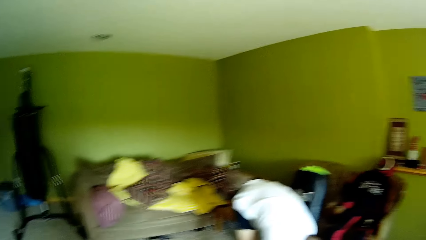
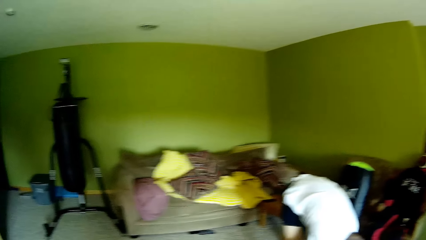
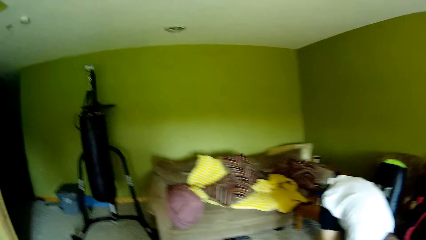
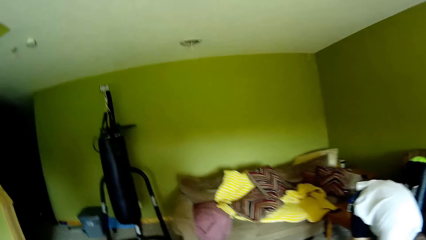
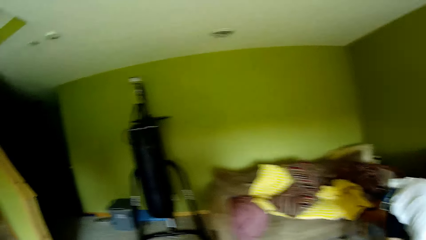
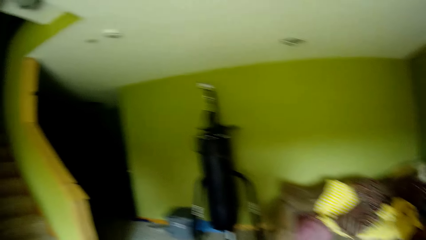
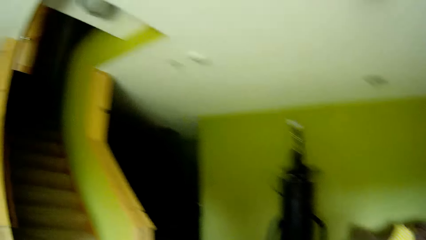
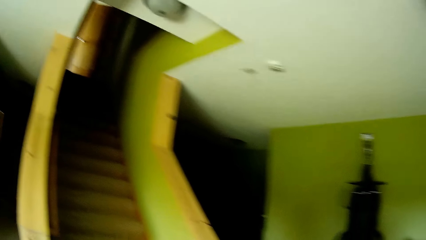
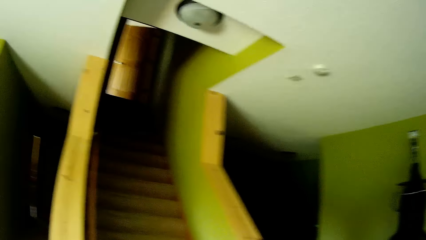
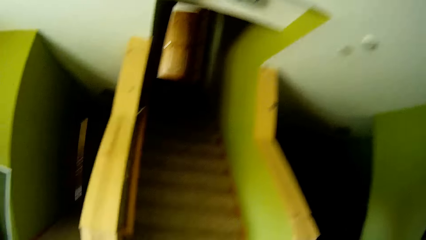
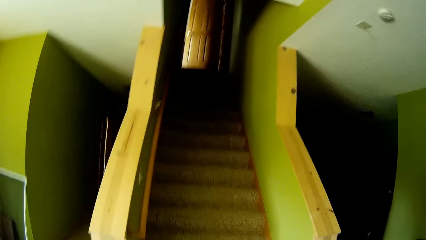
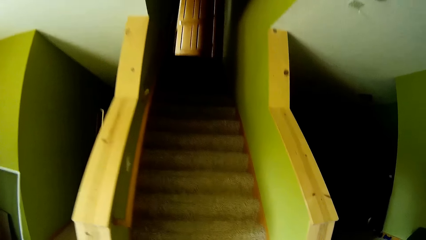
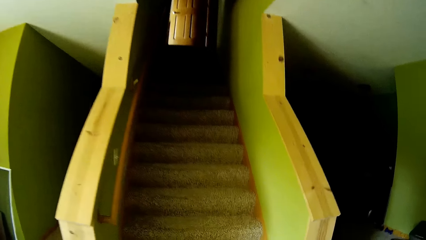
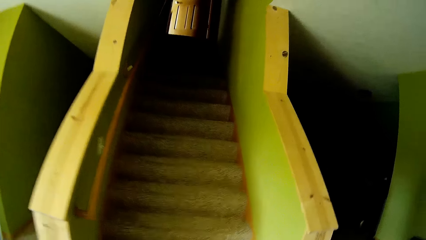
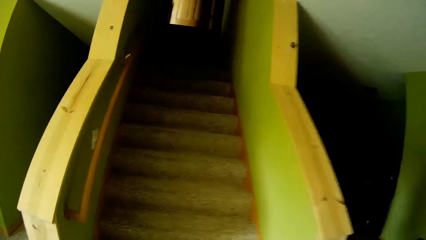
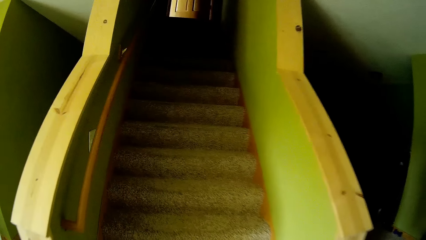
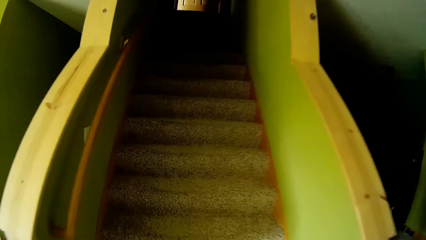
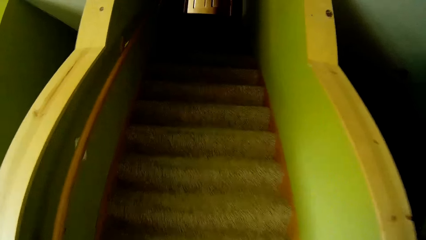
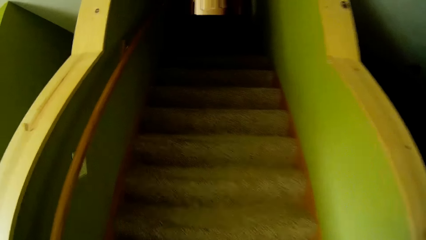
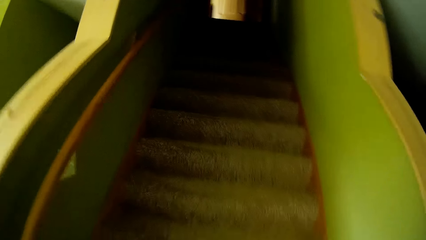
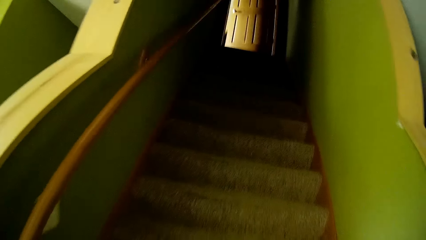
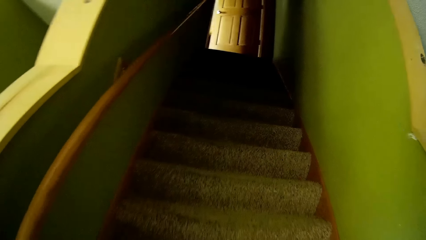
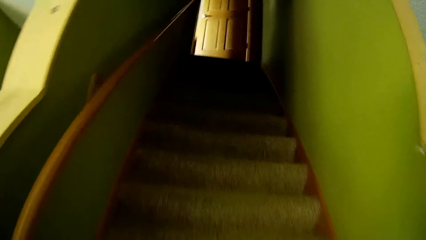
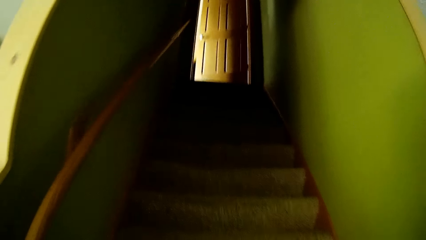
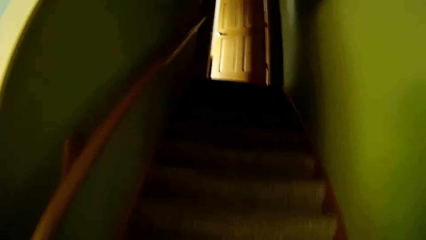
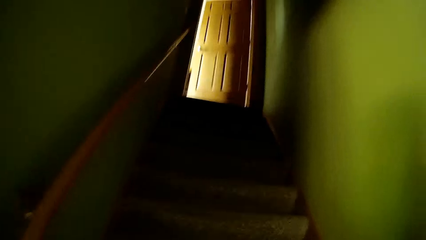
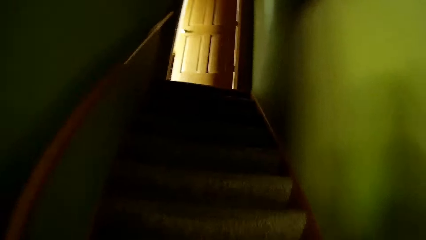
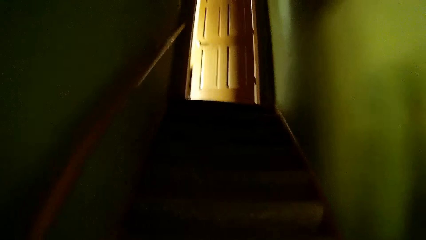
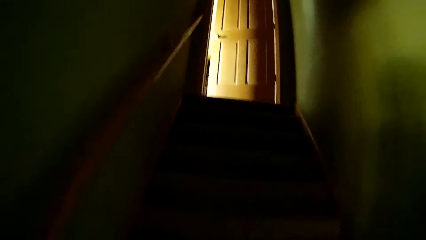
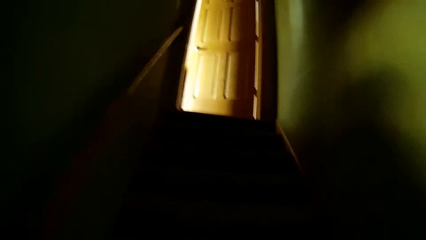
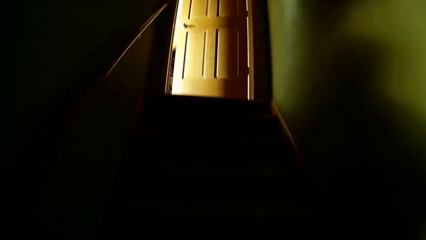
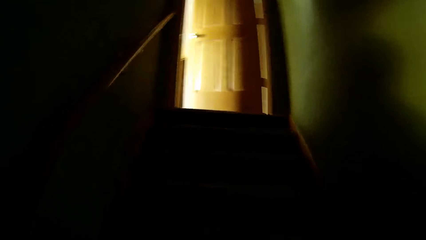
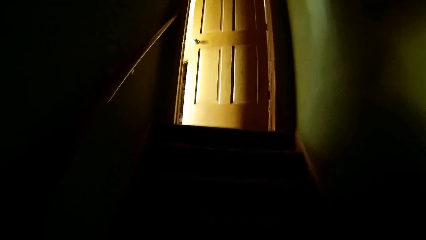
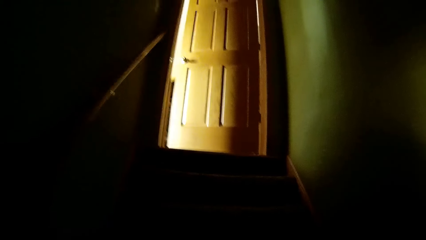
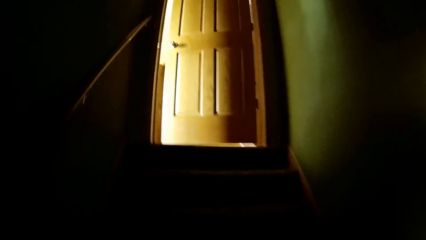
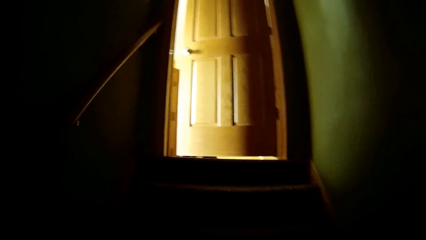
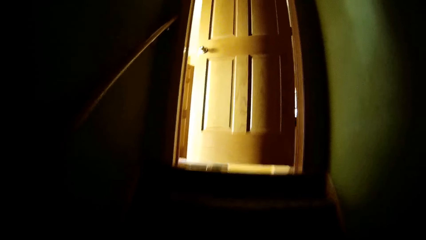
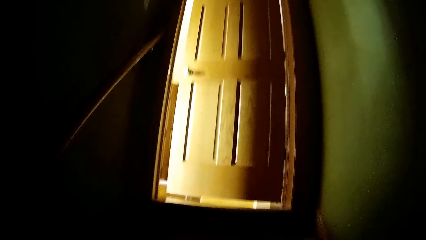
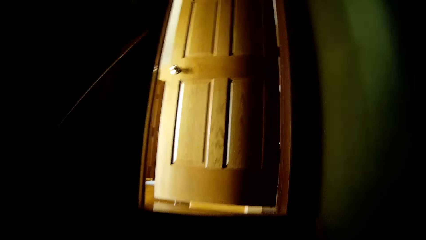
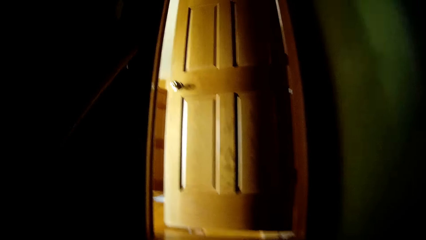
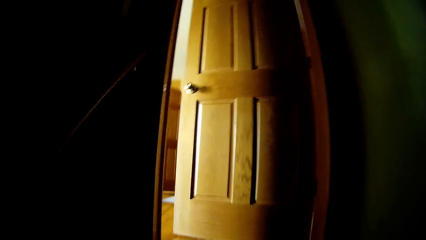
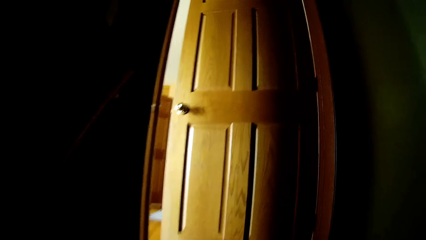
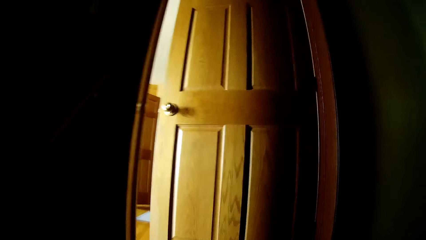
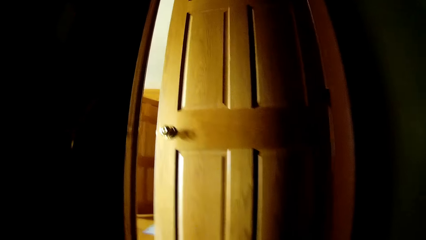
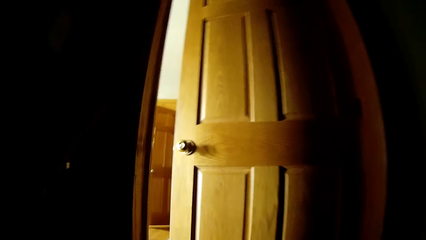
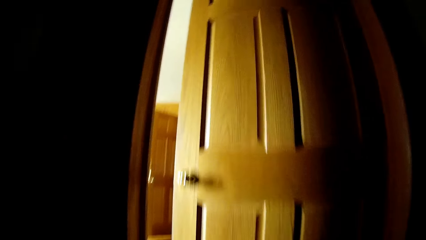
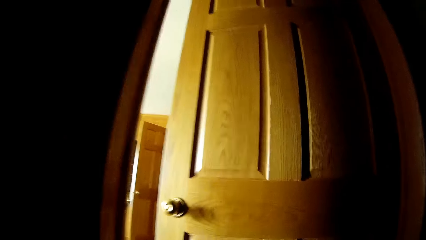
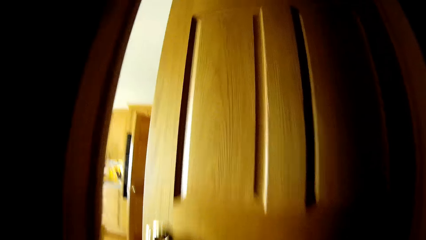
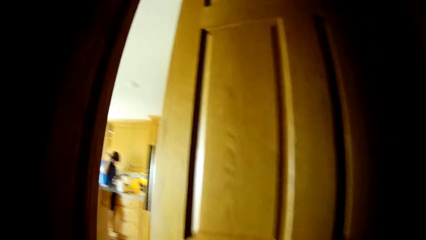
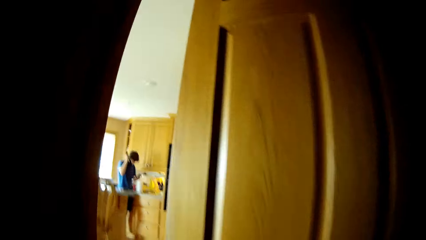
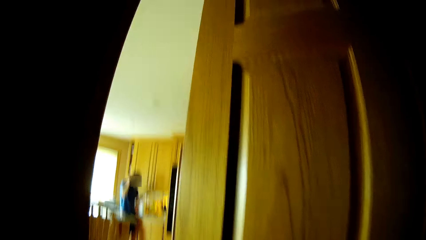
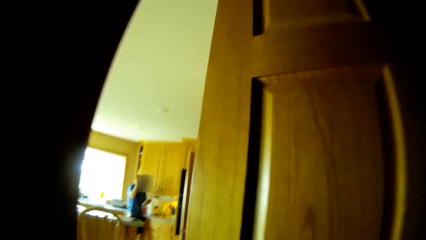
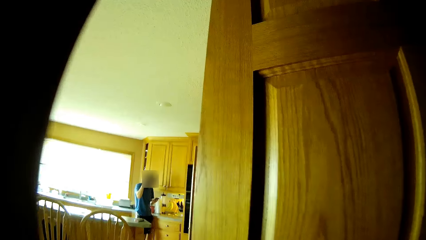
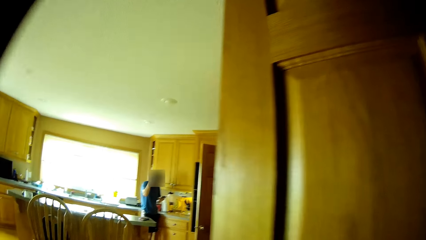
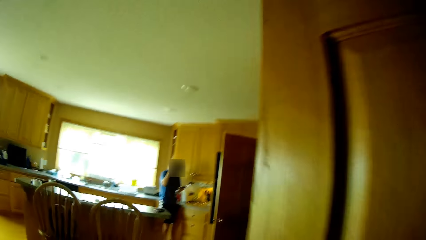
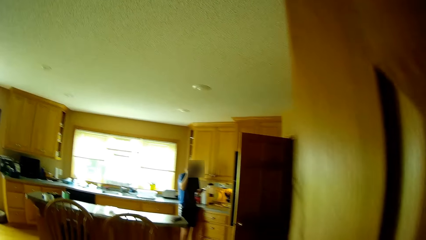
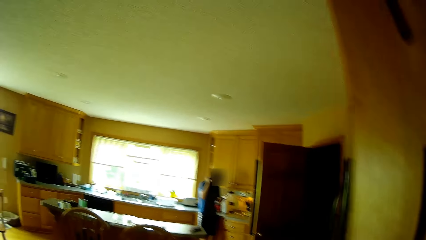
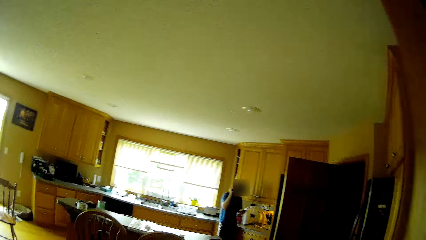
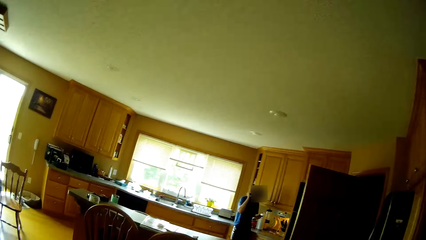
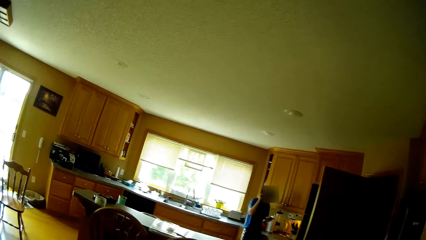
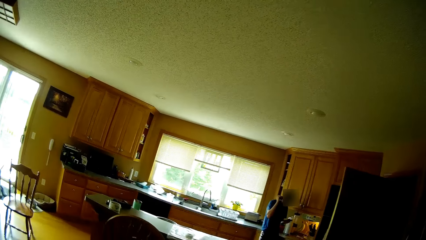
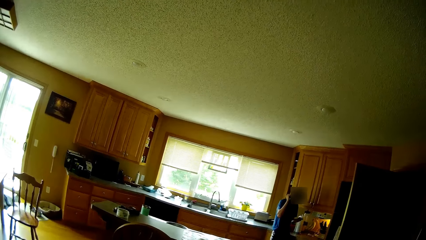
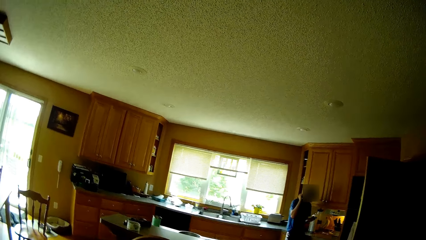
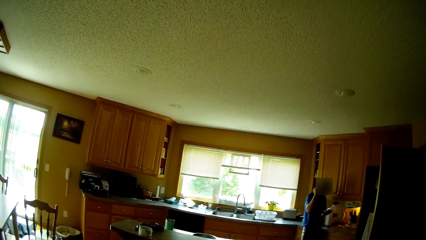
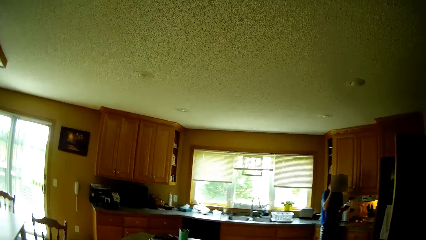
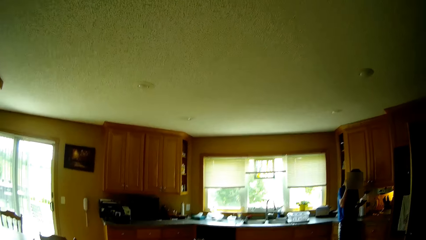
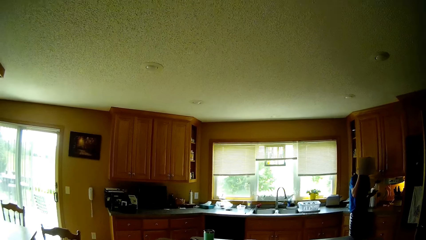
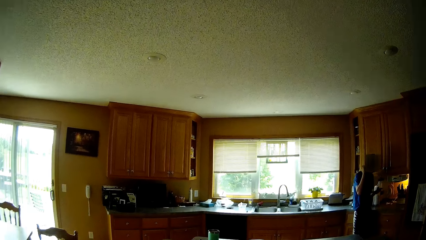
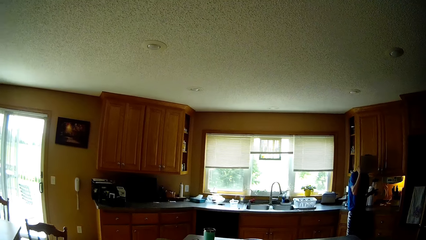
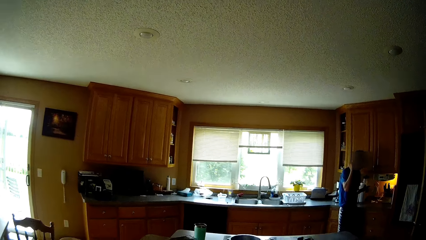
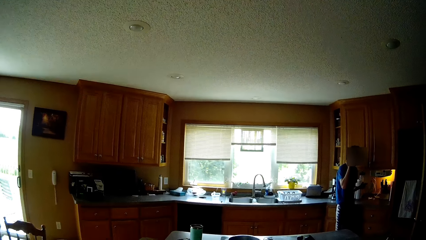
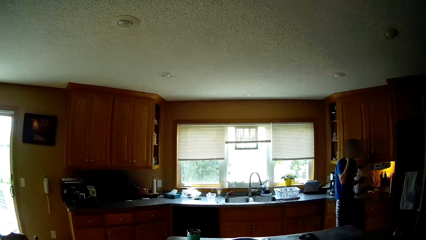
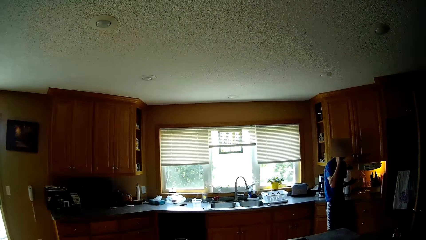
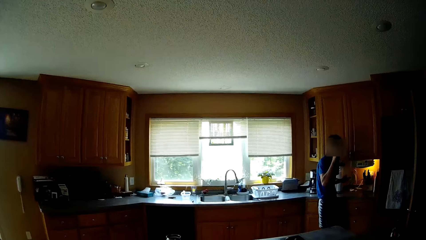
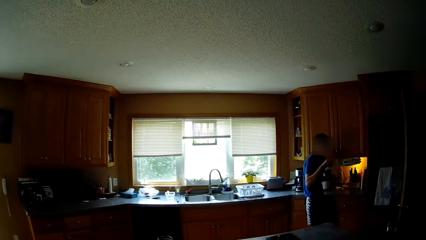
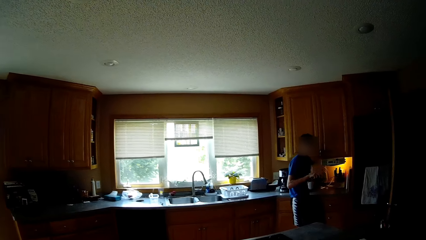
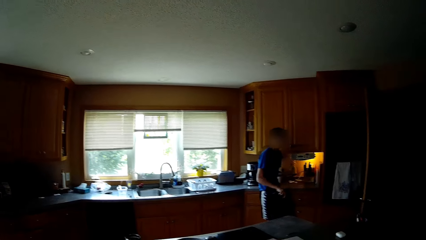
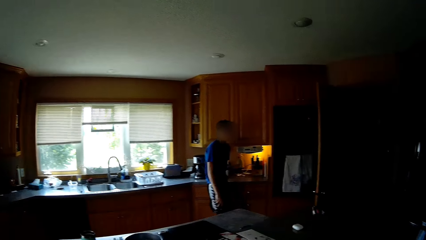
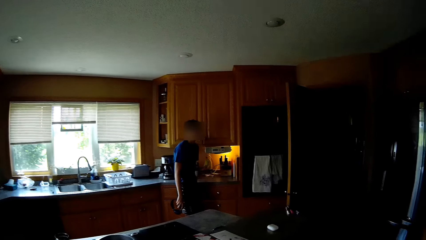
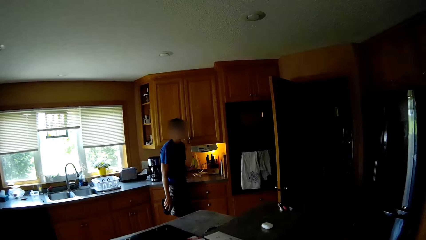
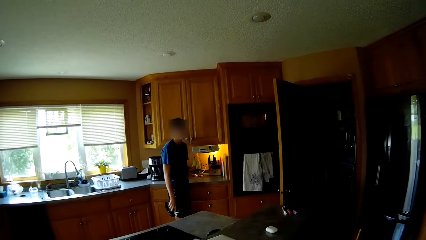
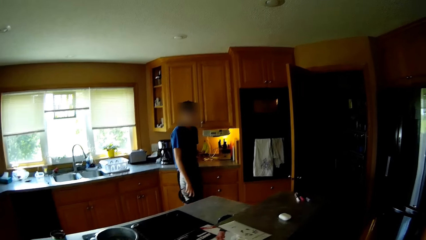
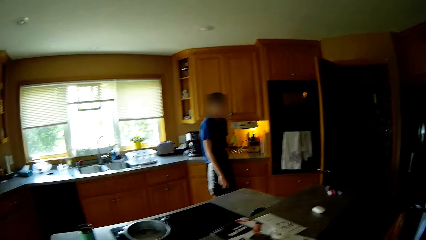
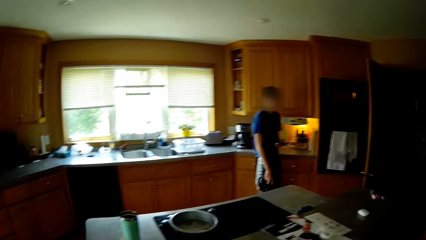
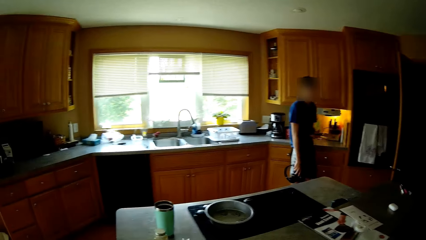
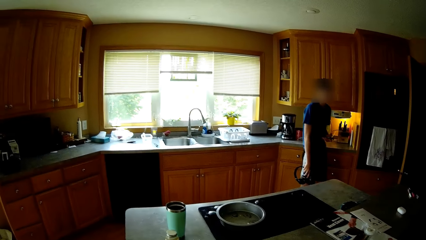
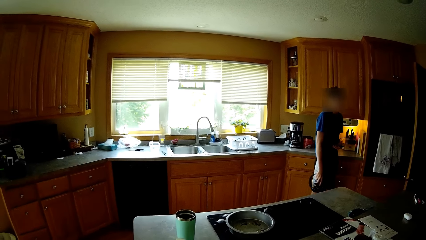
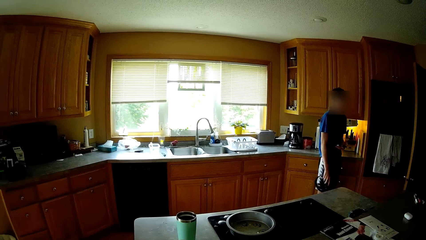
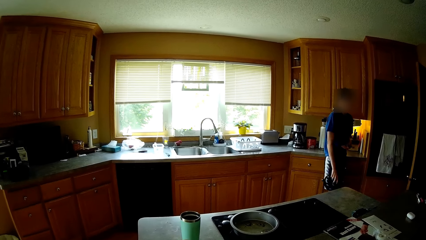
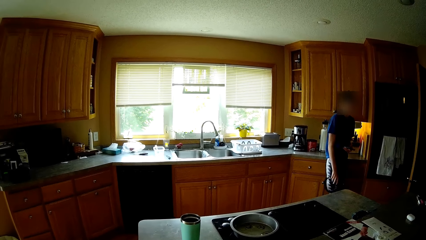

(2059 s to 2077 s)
The camera wearer turns on the left of a room towards a staircase. They walk towards the stairs and ascend the stairs. They open a door into a room and walk towards the dining table. A man is on a phone. The camera wearer talks to the man.
